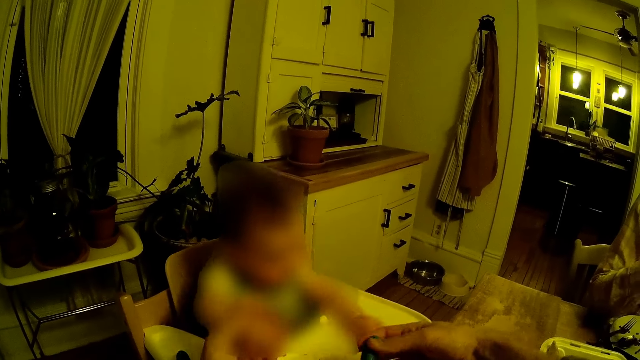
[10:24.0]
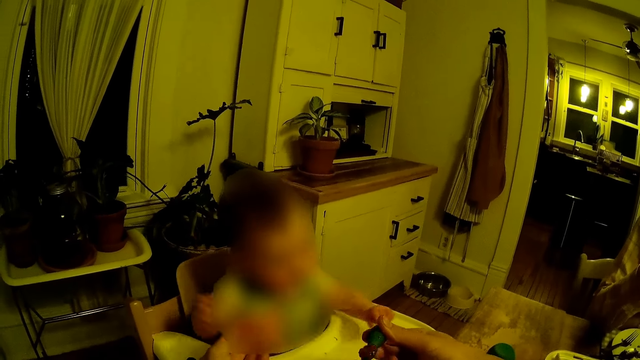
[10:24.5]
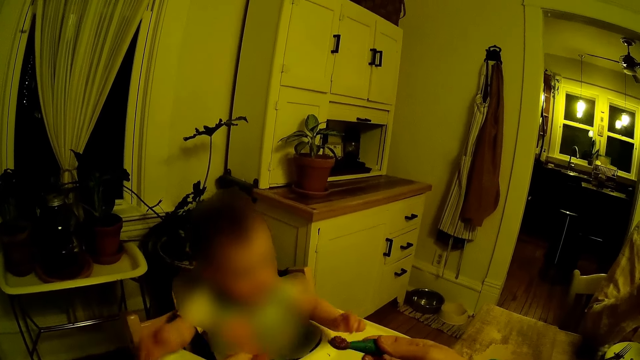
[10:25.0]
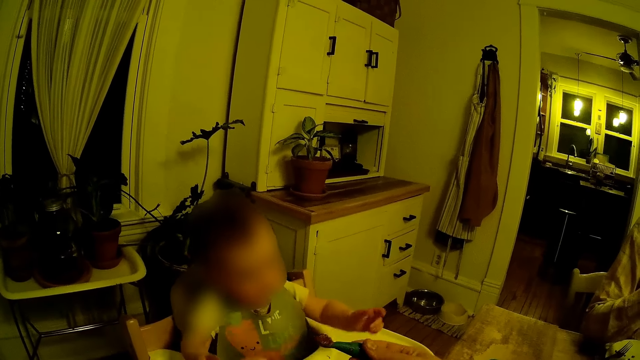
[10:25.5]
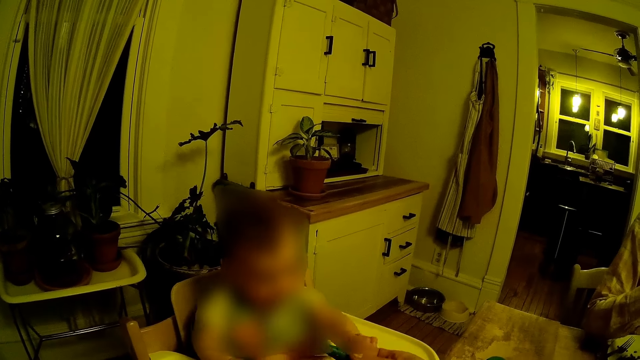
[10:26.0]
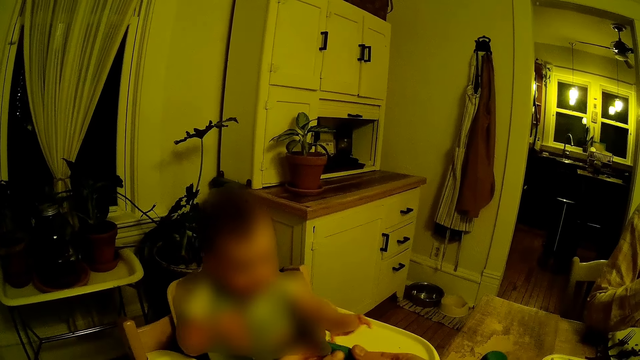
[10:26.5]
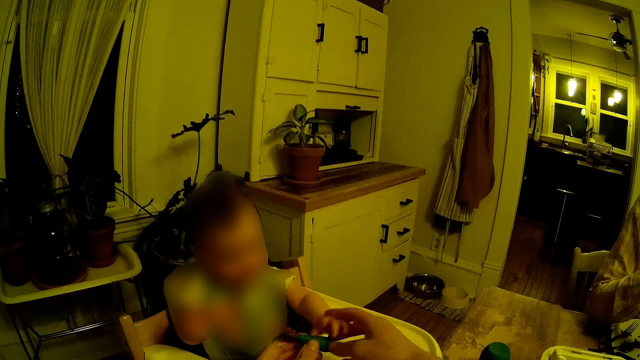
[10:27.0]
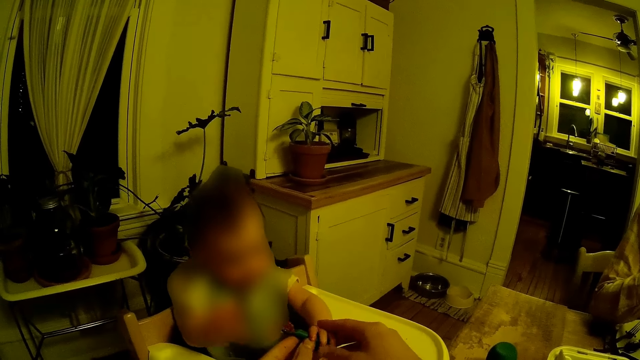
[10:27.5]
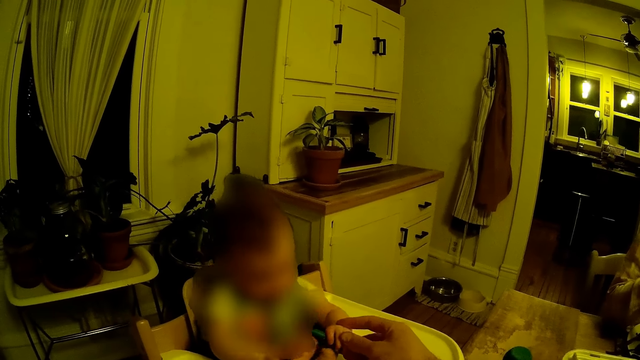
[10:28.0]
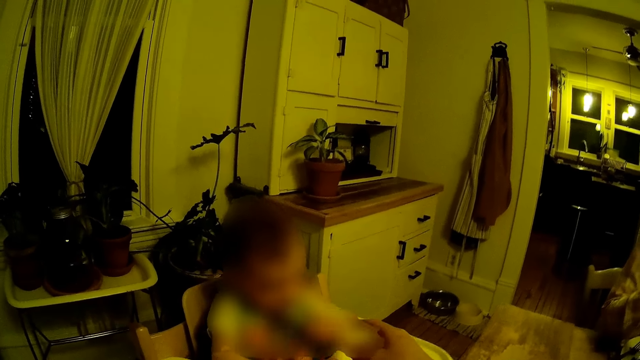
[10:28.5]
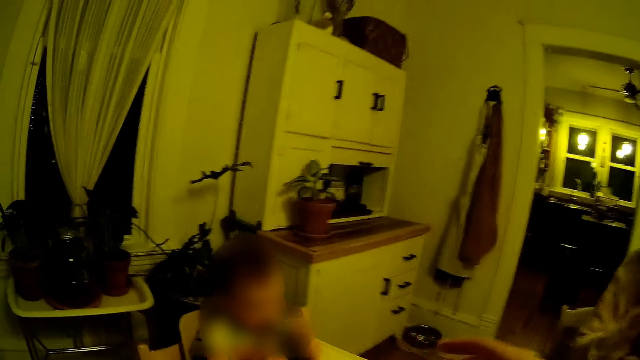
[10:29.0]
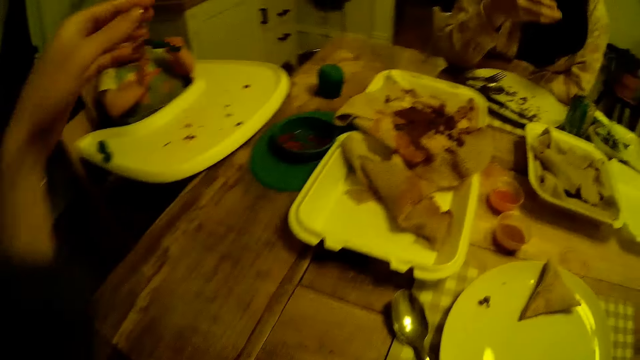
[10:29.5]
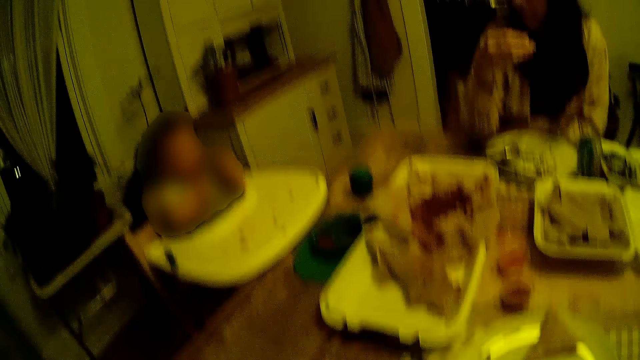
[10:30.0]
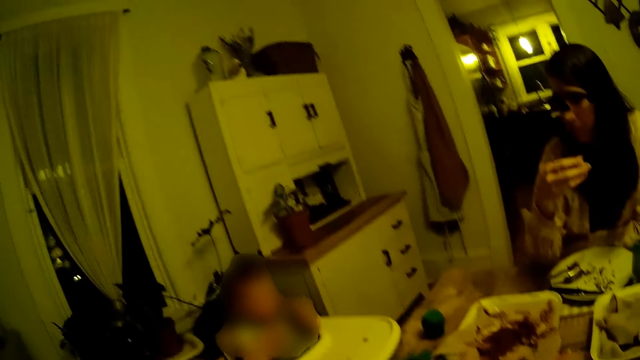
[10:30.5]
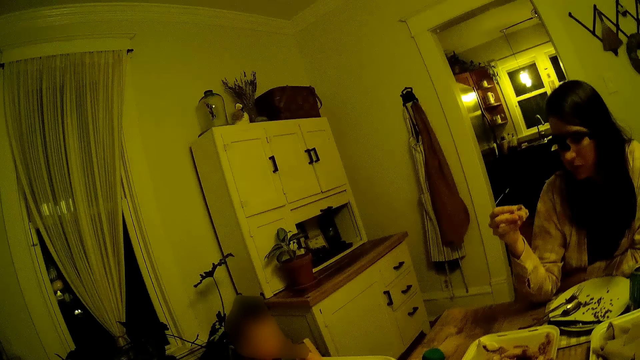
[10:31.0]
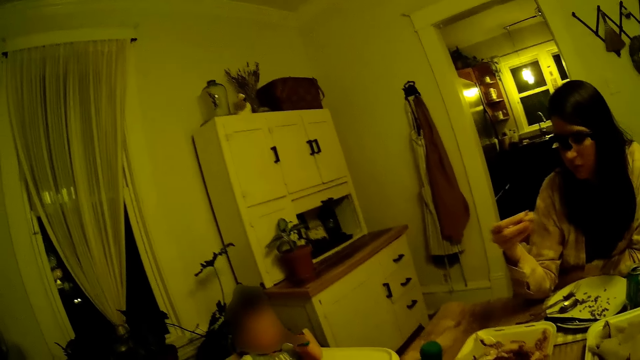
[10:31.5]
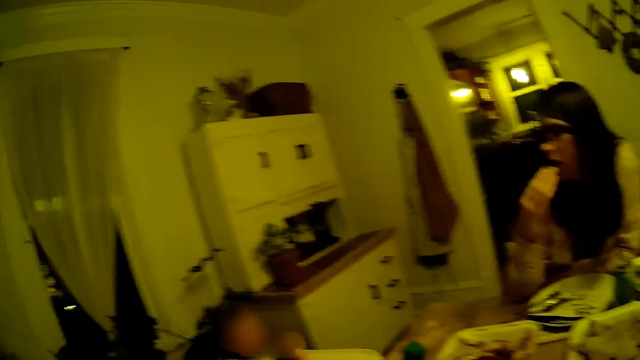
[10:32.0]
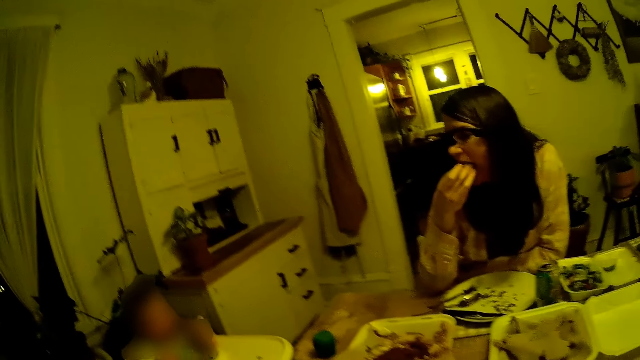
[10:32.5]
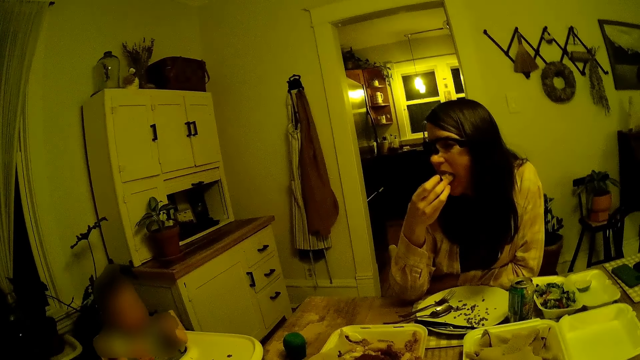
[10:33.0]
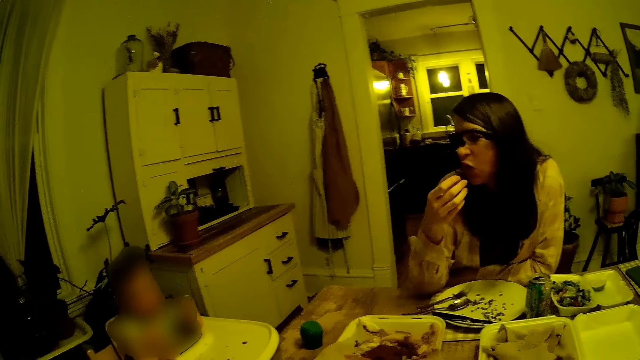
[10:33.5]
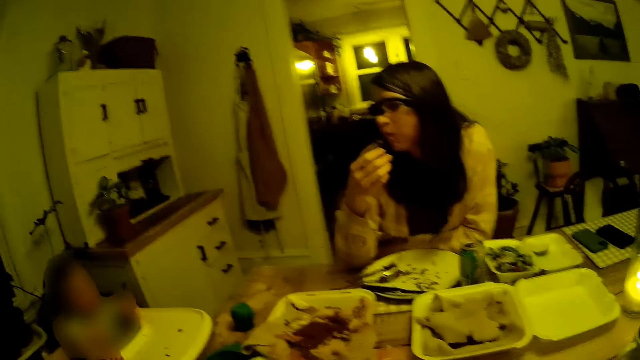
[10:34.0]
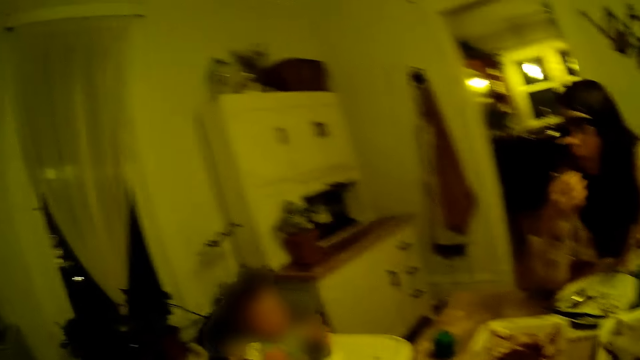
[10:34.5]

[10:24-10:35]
The camera wearer touches the baby's hand. He gives the spoon to the baby with his right hand. The baby eats the cereal with the spoon in his left hand. The camera wearer lifts up the hand and moves around the room. The woman eats a crepe in her right hand.

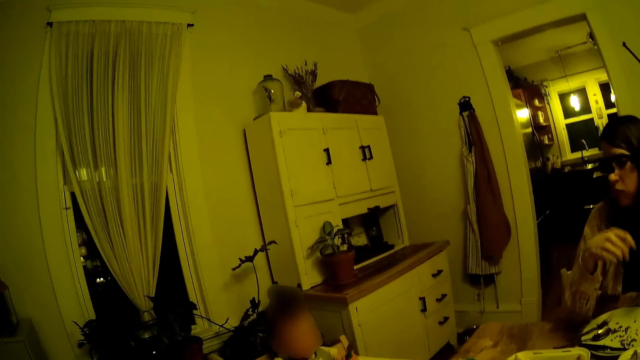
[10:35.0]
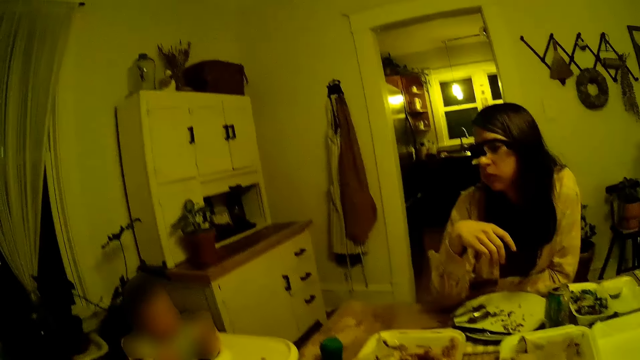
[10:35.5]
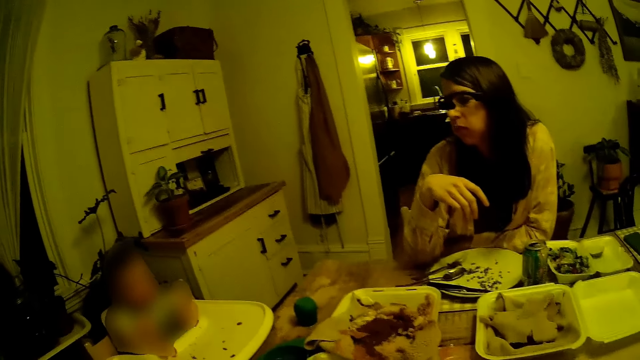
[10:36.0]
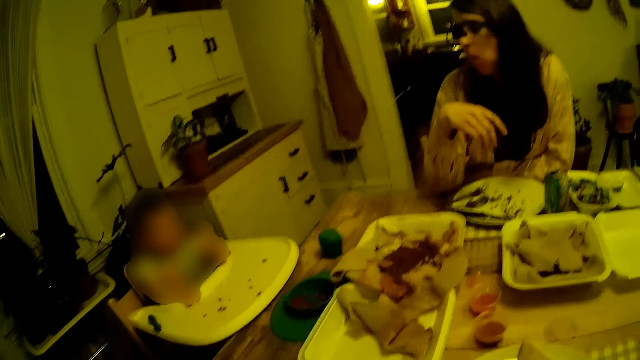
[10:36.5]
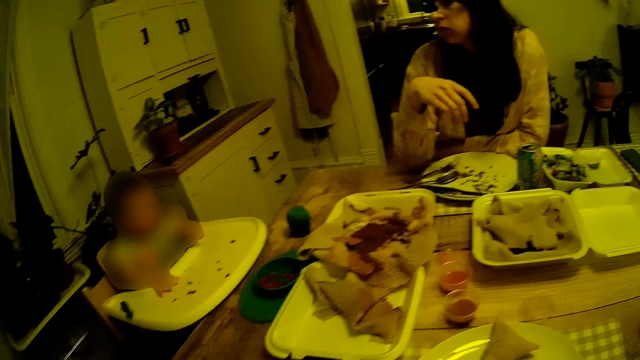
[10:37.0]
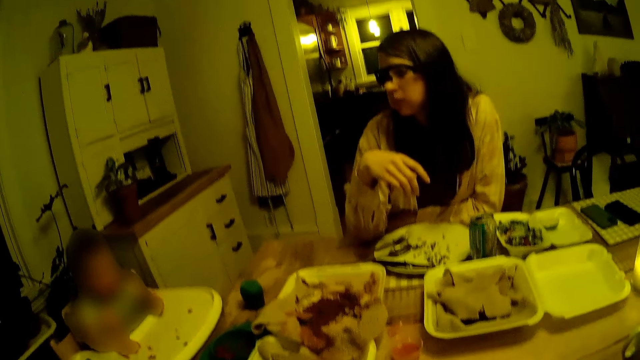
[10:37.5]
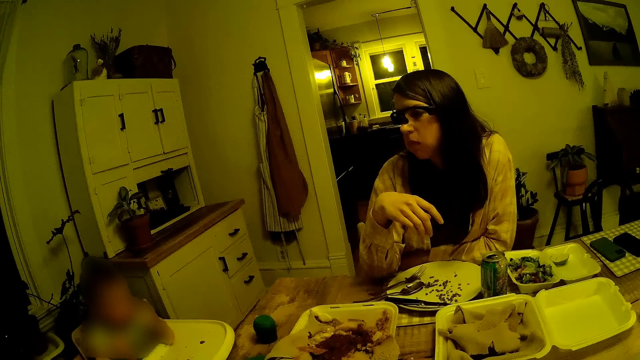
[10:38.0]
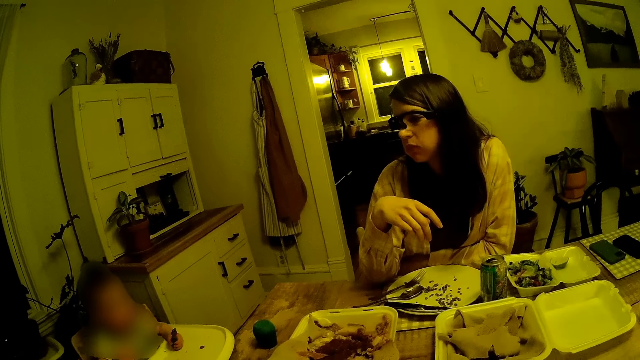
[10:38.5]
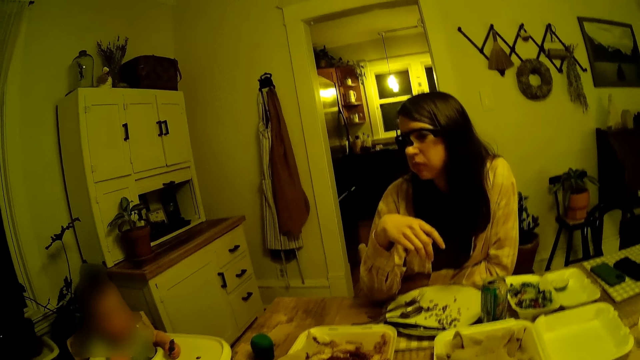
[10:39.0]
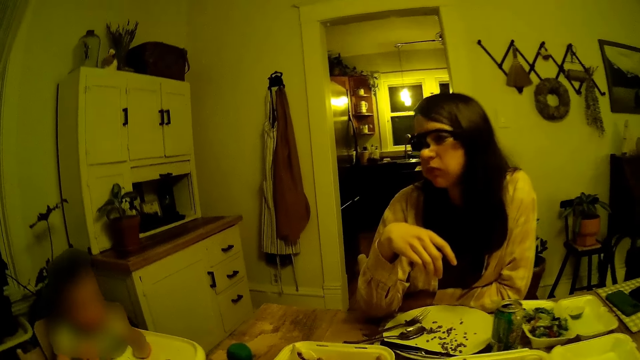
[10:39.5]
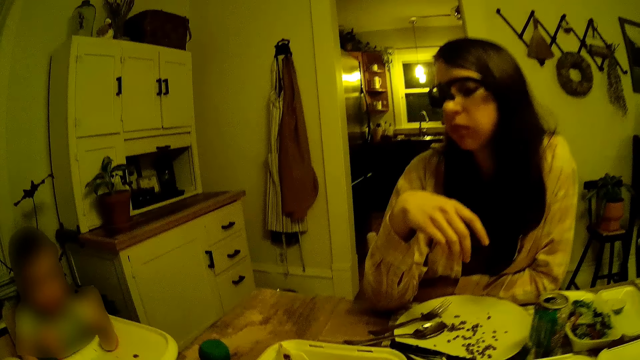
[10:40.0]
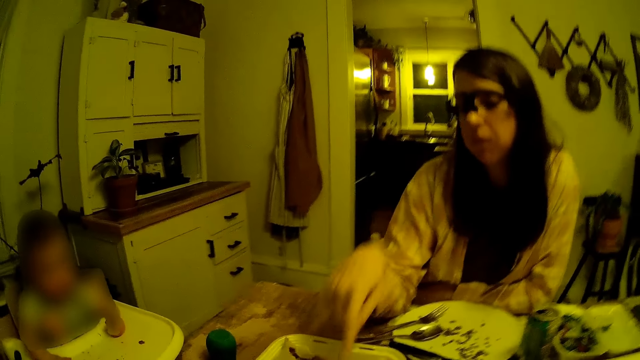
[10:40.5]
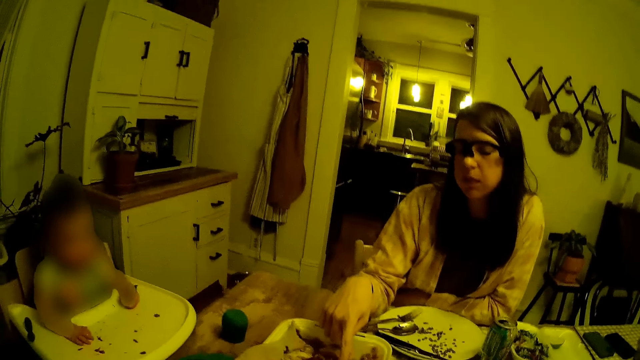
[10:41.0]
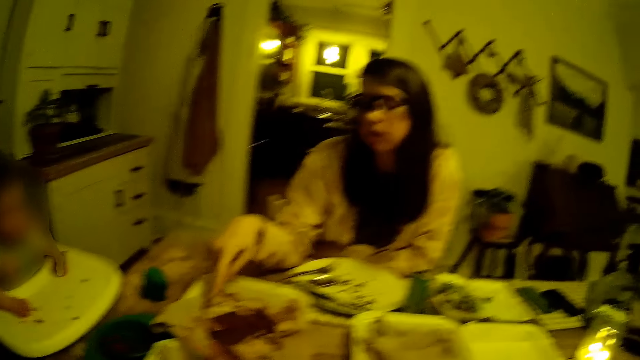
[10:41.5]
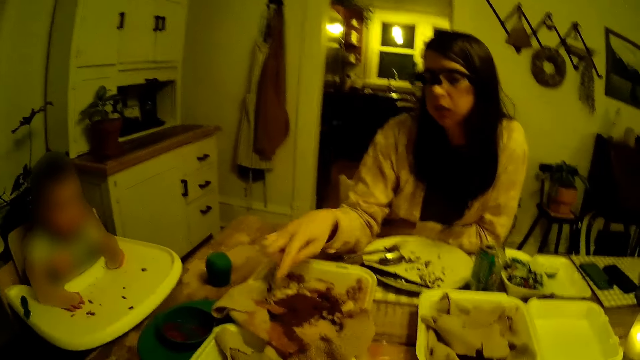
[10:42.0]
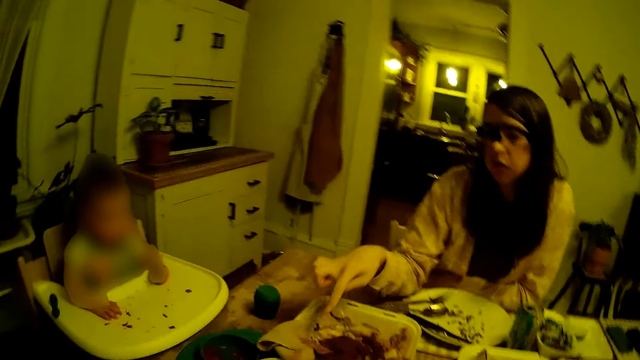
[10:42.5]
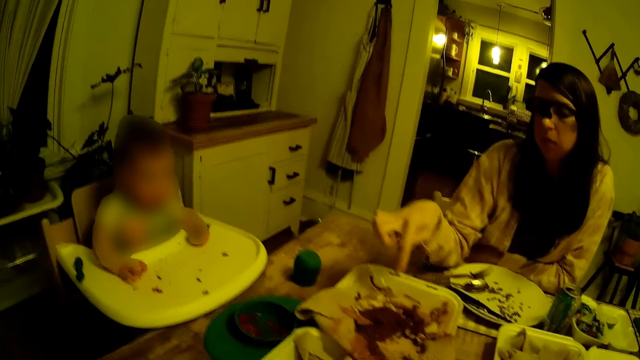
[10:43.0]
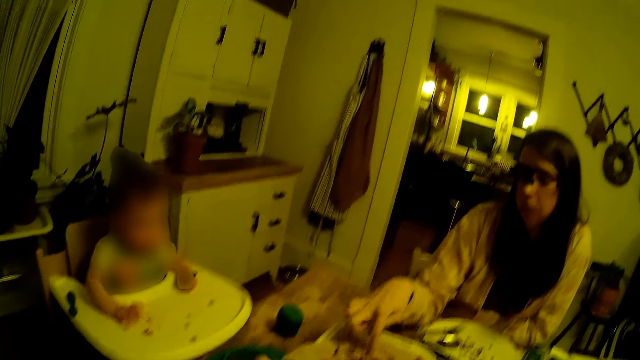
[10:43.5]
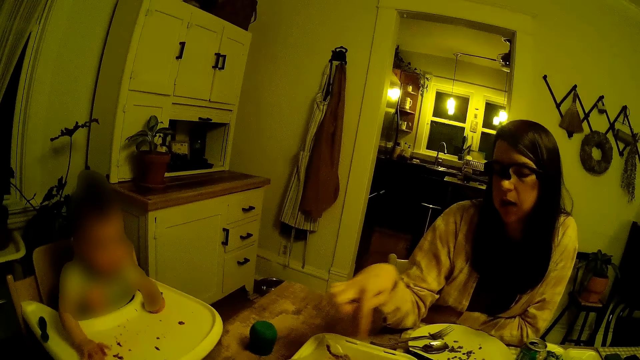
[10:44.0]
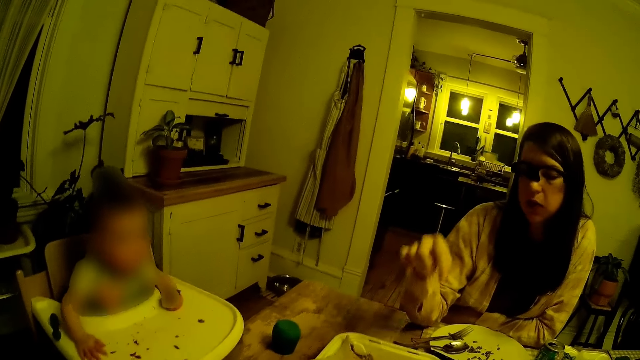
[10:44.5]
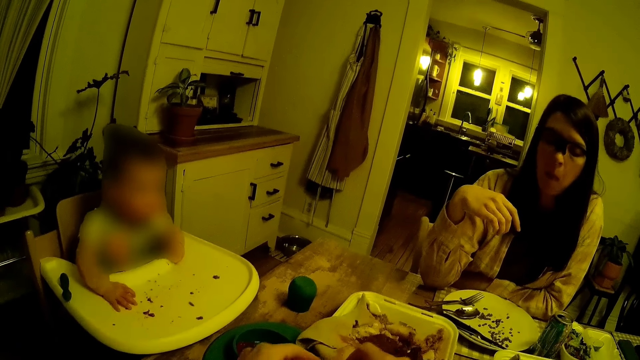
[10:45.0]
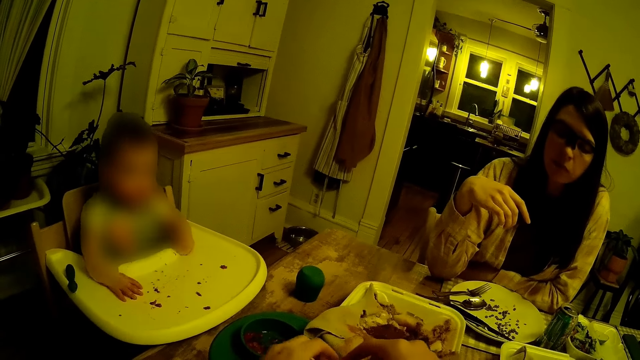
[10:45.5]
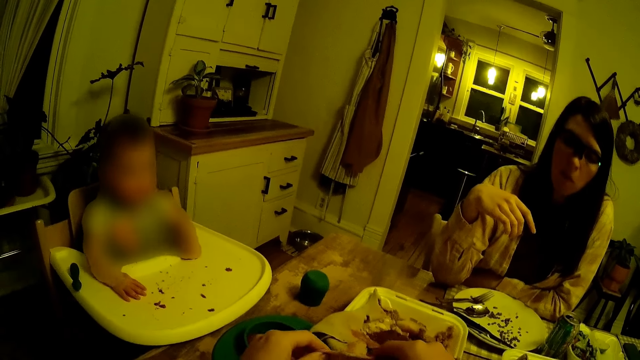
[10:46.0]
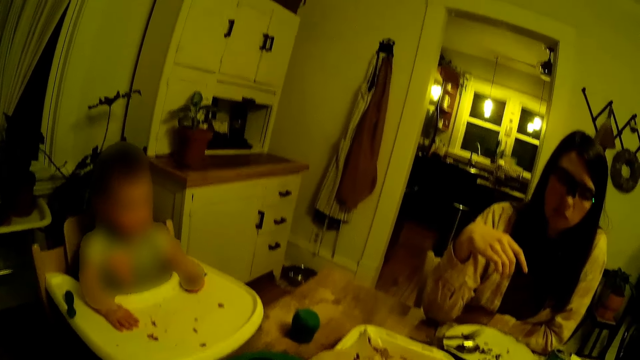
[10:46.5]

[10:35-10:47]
A woman puts the hand down. The camera wearer moves around the room. They interact with the woman. The woman points at the food.
